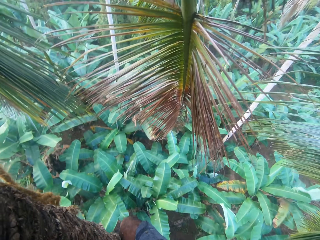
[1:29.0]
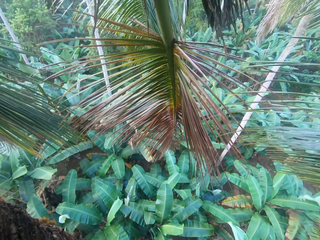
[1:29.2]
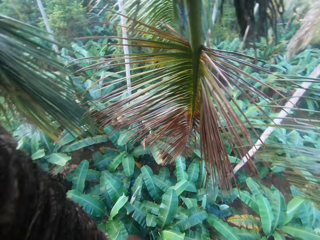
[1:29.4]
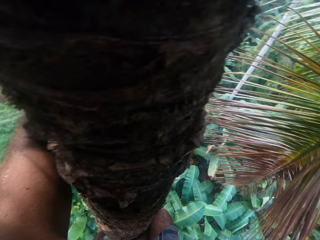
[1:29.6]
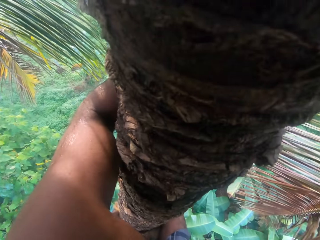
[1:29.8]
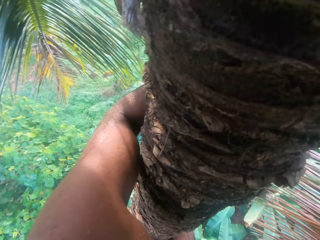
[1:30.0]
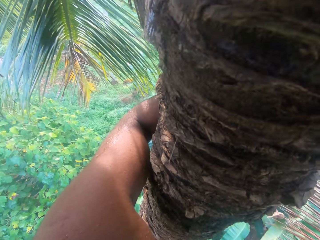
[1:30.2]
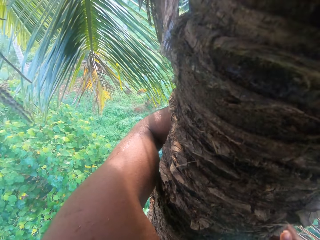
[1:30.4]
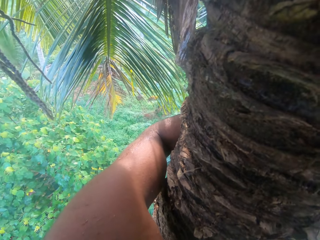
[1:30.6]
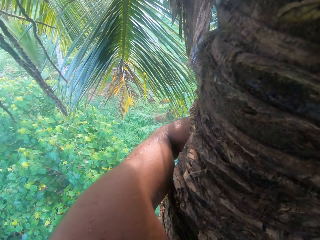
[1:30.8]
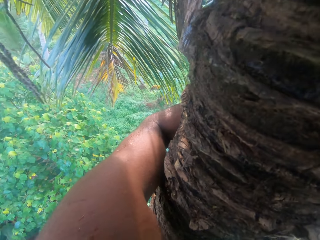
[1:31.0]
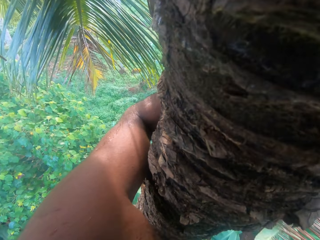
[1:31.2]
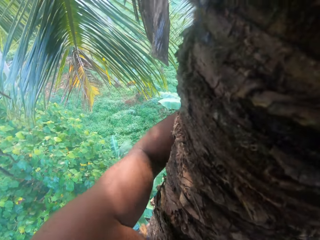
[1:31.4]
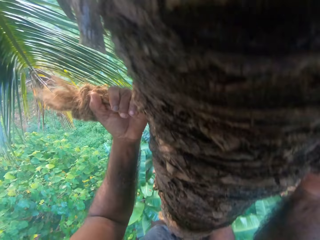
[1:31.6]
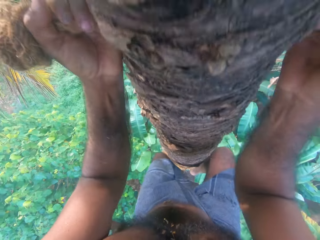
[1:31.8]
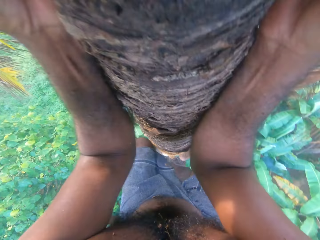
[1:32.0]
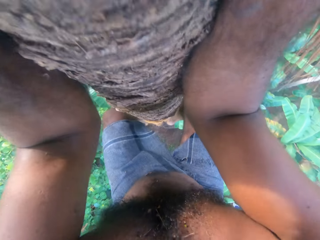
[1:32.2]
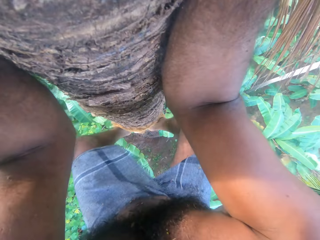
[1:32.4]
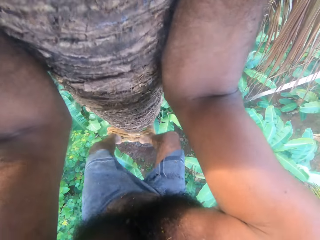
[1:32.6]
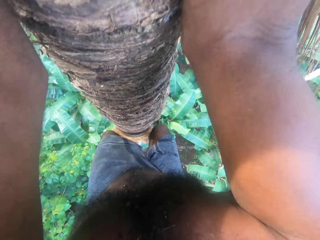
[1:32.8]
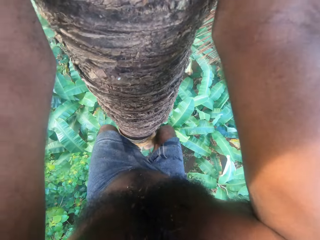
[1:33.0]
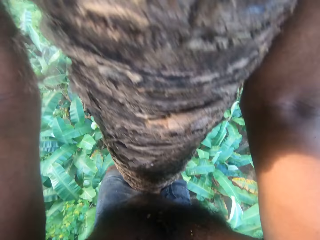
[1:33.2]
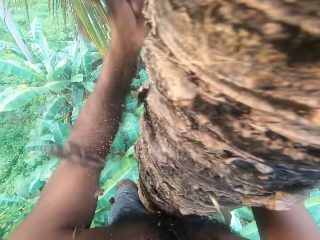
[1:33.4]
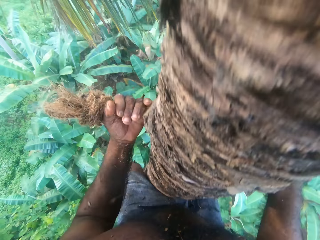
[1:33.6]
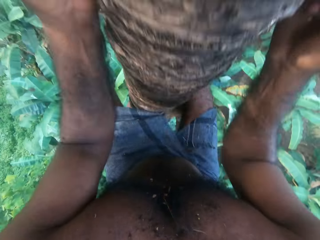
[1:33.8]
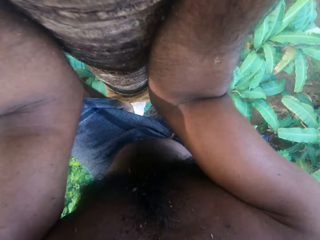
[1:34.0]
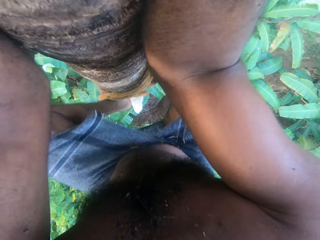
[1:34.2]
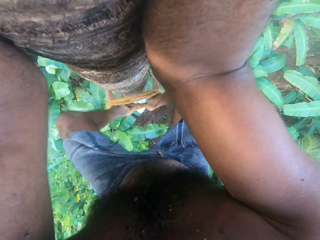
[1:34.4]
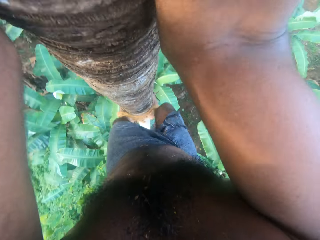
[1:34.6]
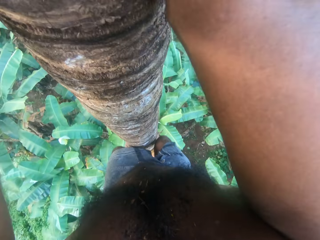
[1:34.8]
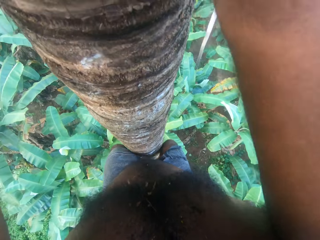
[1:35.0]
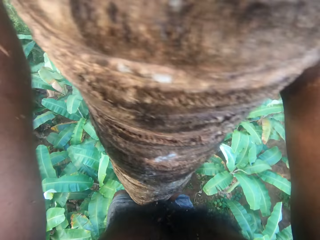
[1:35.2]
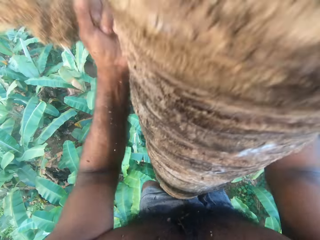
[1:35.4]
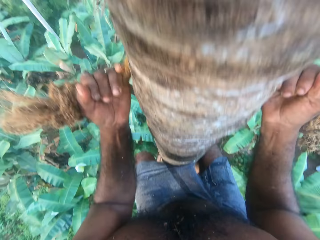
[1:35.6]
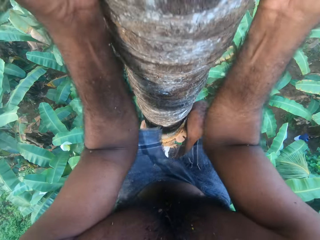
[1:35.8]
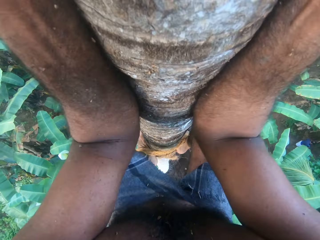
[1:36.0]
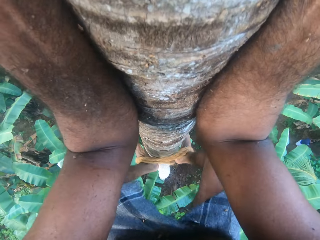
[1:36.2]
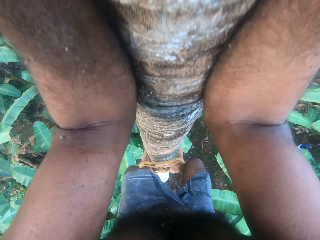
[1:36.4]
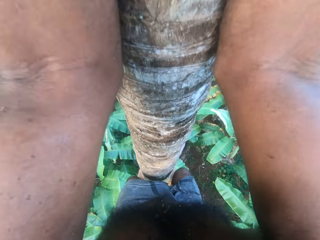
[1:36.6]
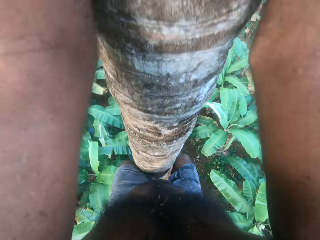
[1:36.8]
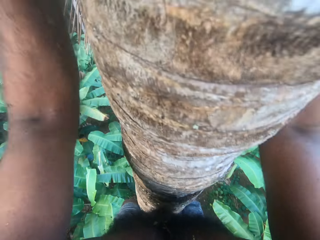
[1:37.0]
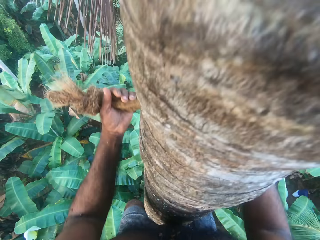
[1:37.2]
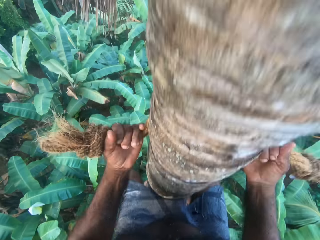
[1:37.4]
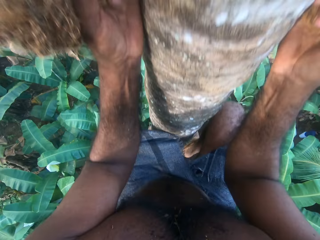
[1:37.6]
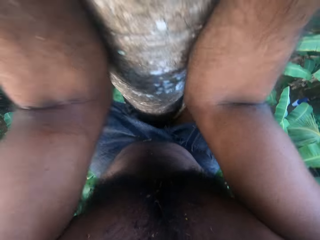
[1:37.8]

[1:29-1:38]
The camera wearer climbs down the tree.

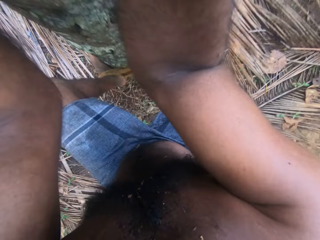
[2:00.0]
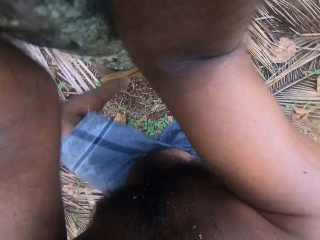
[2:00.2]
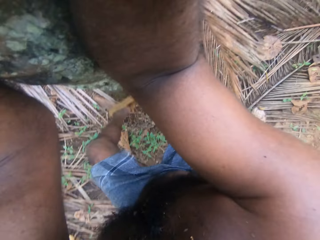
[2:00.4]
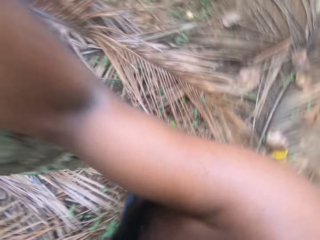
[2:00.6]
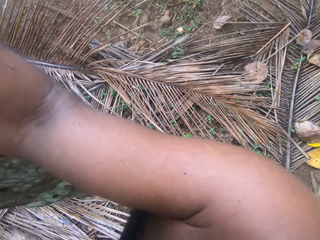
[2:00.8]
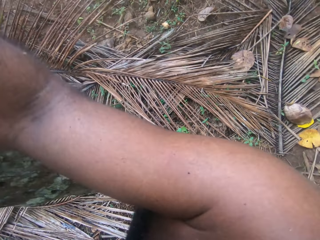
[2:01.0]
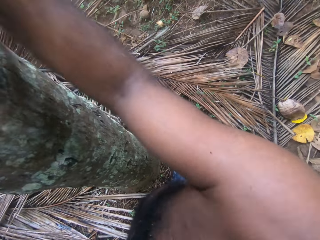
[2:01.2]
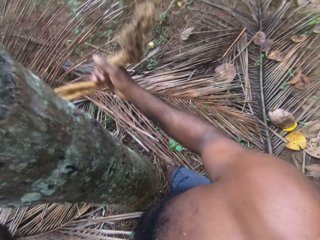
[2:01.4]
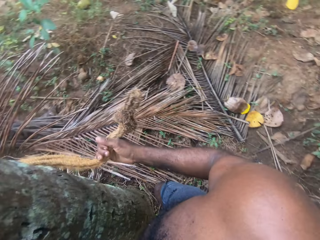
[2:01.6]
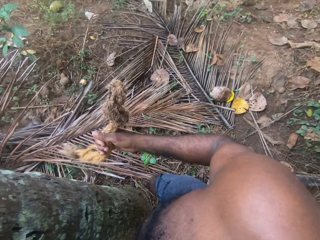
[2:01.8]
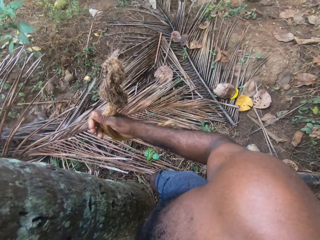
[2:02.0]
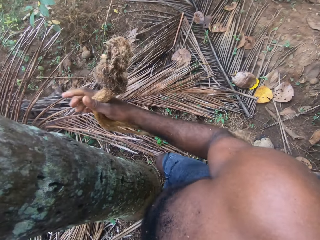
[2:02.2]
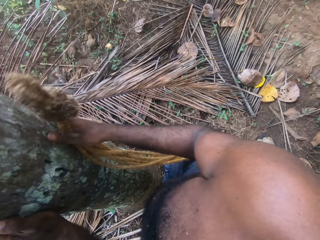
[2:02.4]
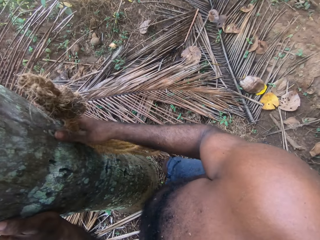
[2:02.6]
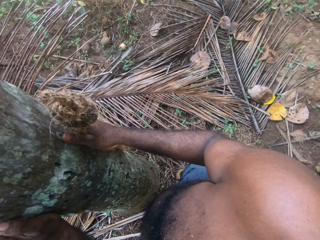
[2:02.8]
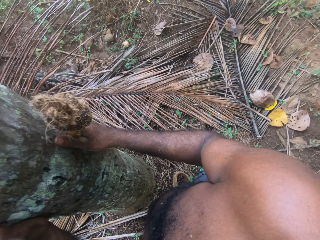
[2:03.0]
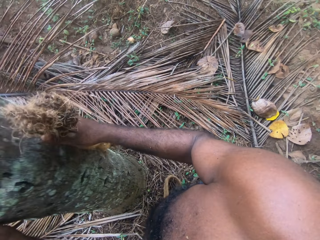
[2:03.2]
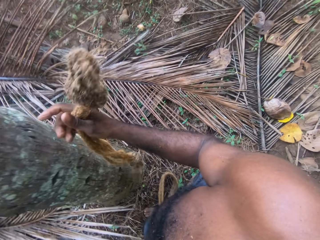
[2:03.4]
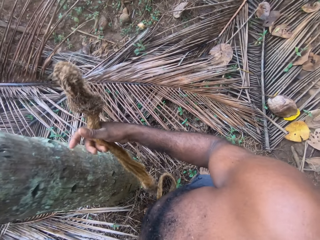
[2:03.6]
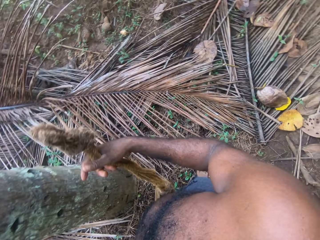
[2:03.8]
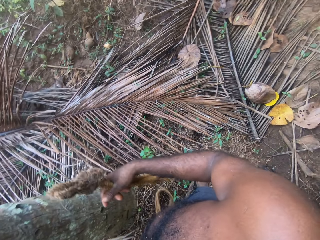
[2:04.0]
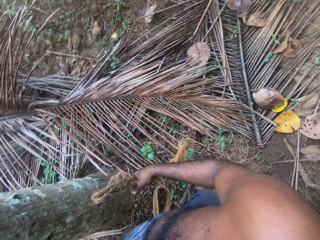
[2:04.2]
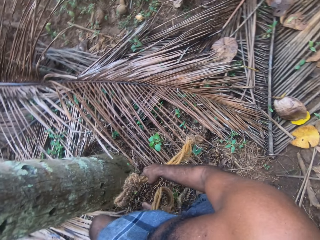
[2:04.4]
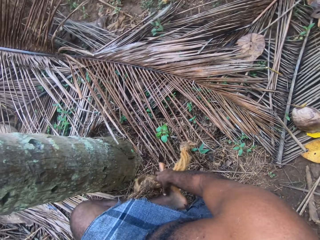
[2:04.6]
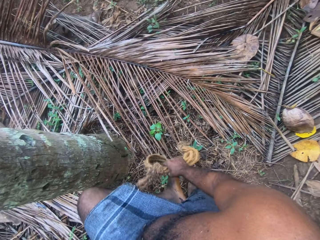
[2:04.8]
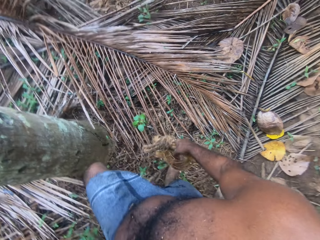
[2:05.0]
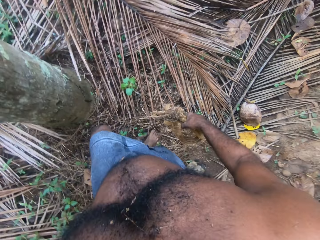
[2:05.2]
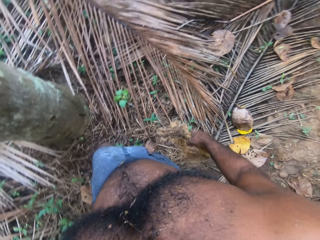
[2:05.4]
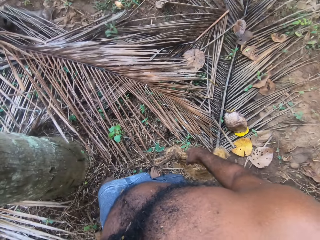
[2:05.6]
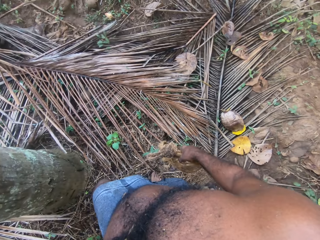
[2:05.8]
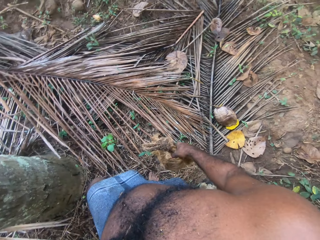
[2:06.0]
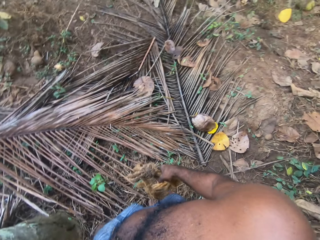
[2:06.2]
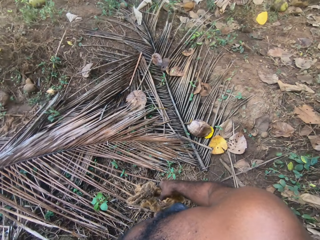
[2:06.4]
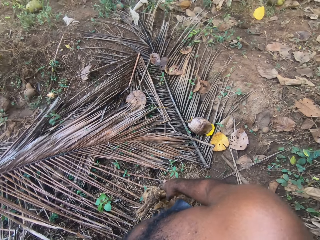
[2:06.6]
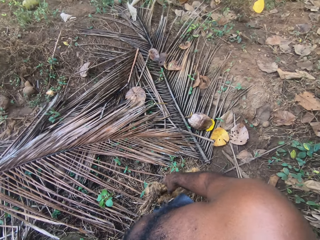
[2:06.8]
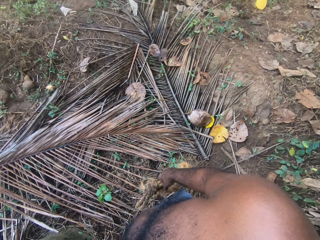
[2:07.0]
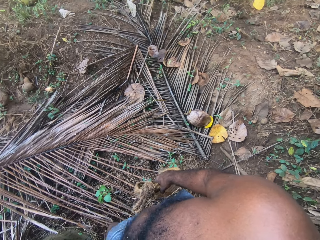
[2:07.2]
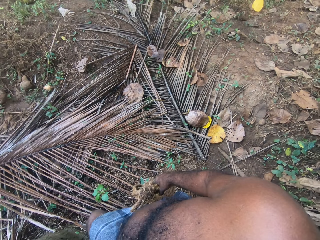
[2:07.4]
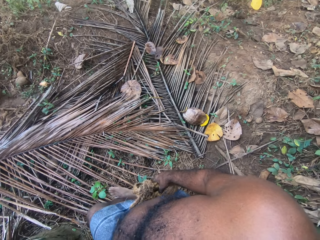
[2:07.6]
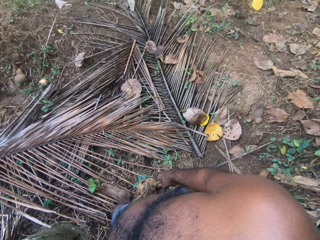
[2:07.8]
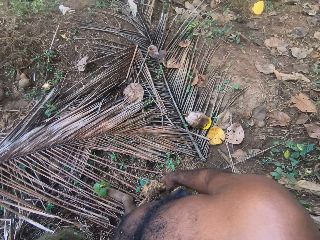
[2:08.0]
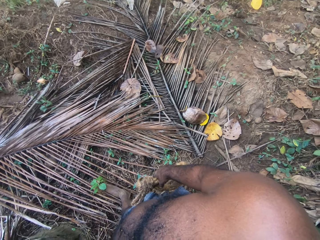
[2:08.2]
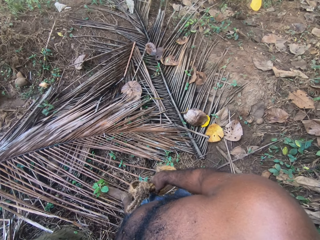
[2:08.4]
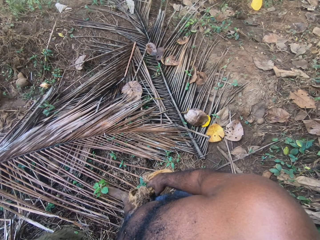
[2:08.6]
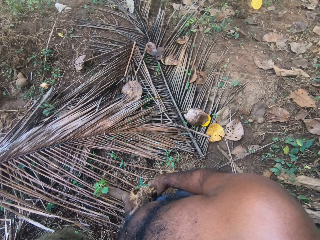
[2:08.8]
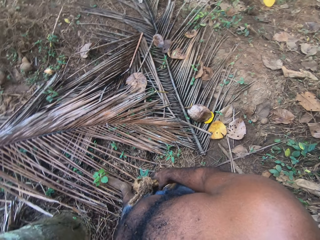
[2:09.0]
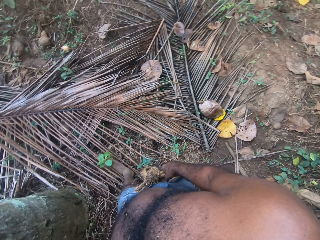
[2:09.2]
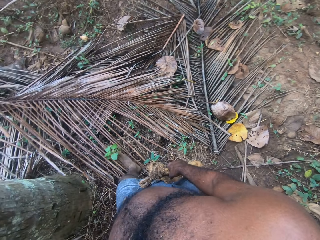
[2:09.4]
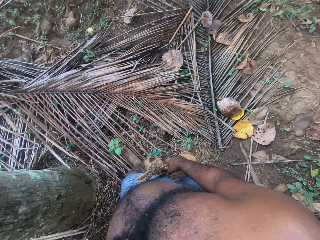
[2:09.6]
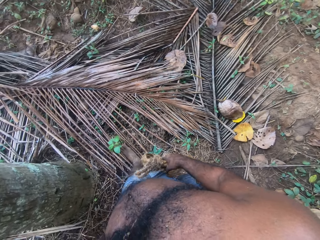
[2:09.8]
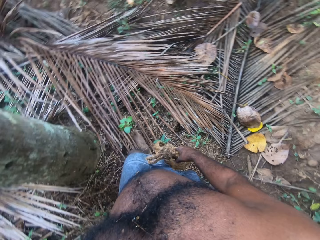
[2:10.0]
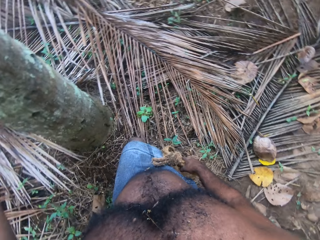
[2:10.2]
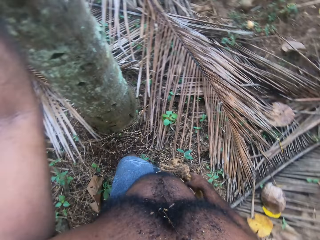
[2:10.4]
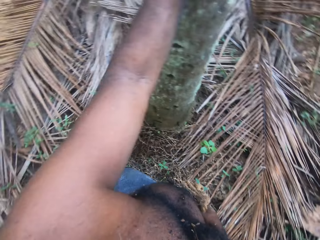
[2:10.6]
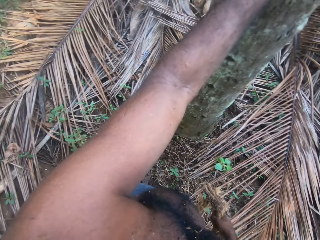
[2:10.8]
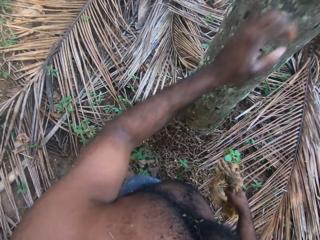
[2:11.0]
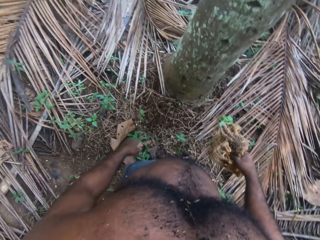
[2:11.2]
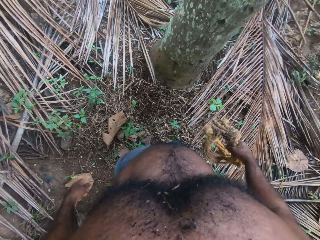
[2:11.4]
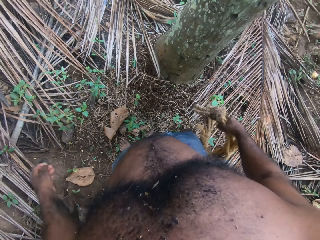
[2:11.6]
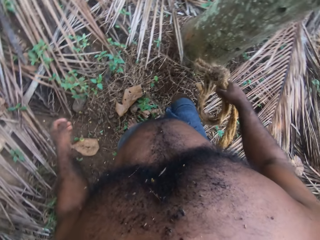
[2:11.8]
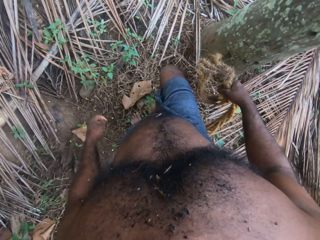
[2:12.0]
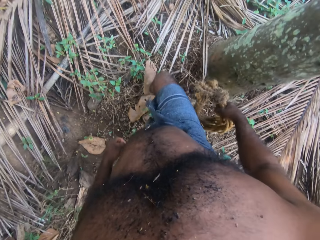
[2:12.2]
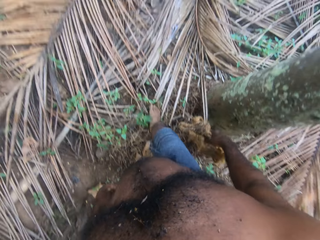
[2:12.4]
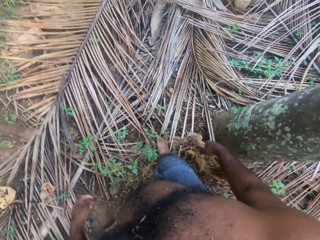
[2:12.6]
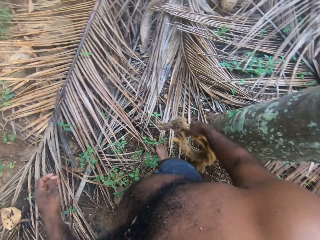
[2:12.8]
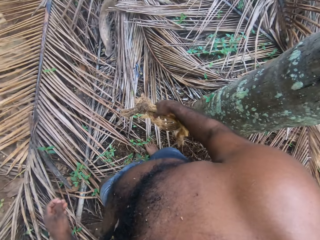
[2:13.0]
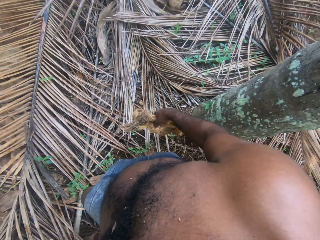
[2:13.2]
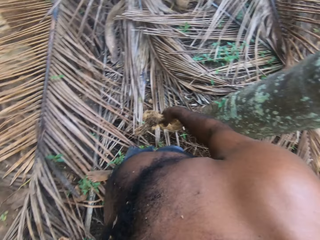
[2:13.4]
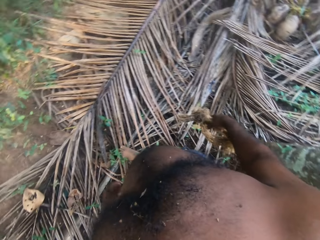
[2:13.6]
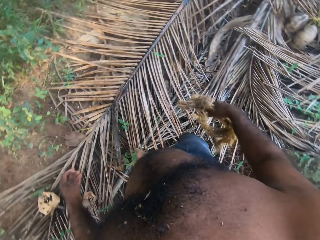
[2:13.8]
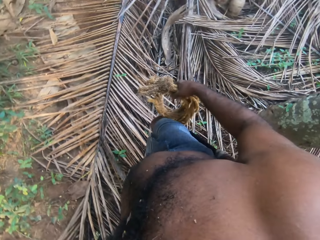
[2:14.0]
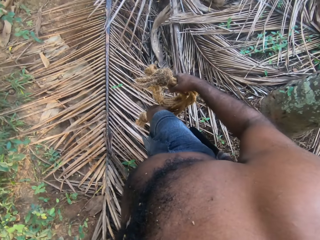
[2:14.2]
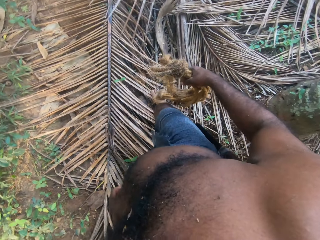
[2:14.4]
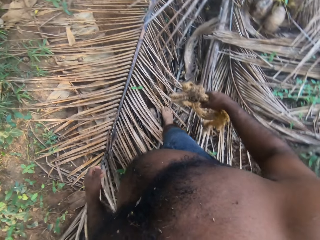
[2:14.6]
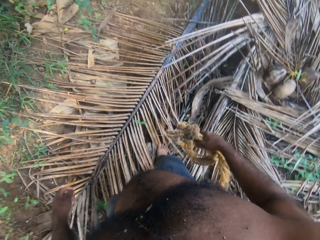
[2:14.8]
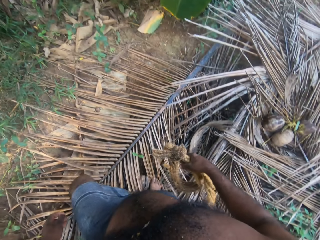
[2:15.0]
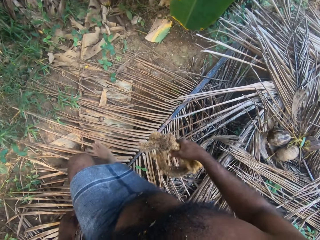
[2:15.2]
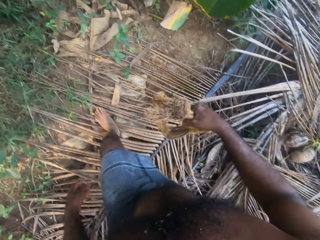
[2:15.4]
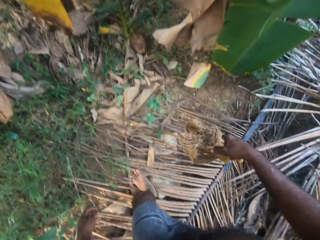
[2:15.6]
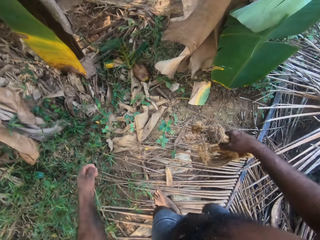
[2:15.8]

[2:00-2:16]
The camera wearer steps down to the ground. They look around. They remove the rope from the leg. They look around. They walk in the fields.
